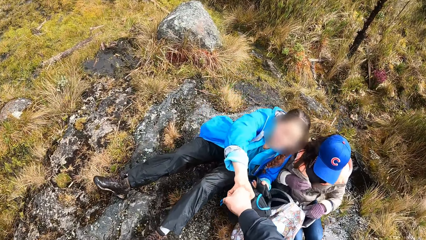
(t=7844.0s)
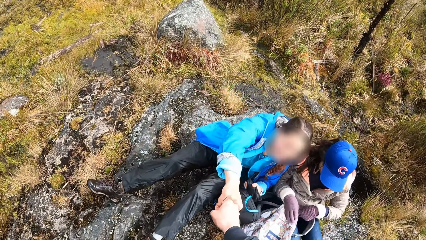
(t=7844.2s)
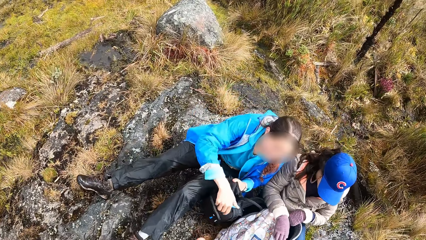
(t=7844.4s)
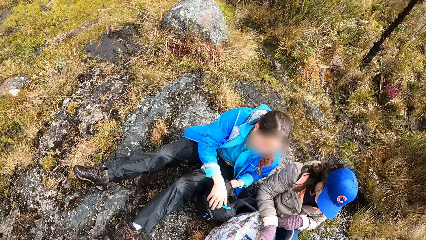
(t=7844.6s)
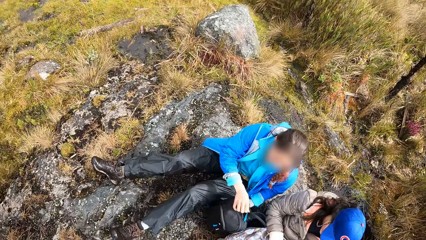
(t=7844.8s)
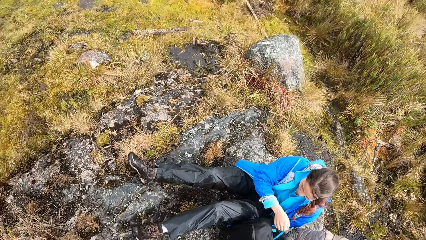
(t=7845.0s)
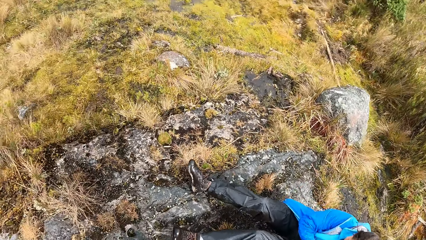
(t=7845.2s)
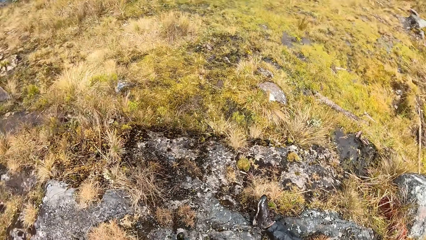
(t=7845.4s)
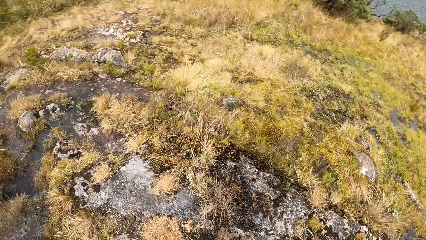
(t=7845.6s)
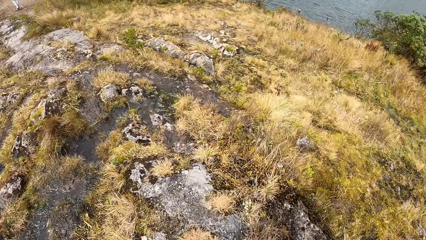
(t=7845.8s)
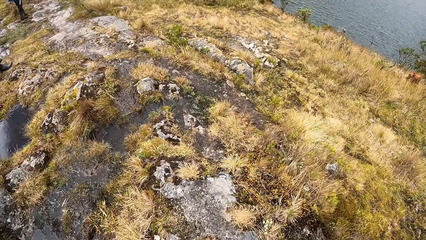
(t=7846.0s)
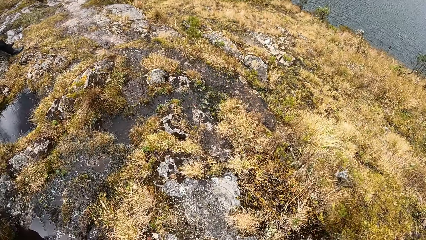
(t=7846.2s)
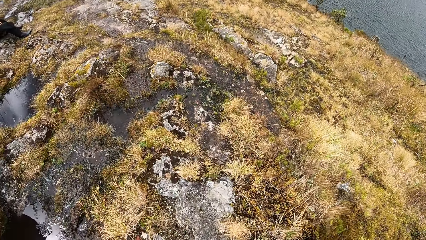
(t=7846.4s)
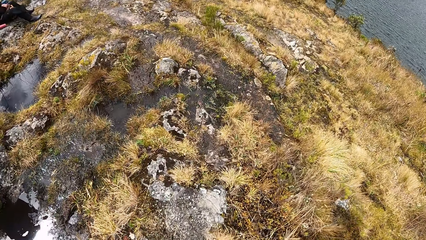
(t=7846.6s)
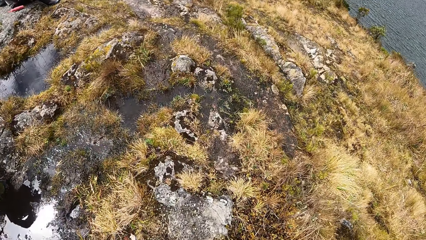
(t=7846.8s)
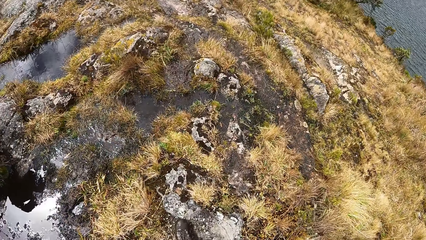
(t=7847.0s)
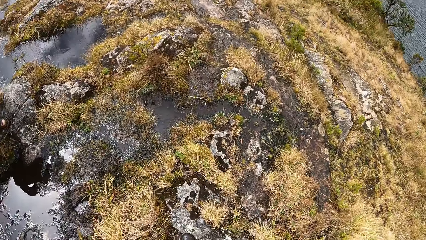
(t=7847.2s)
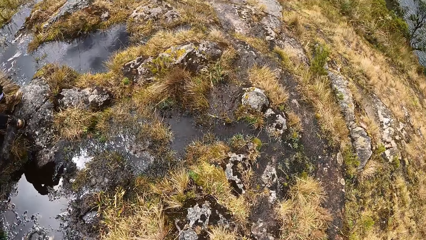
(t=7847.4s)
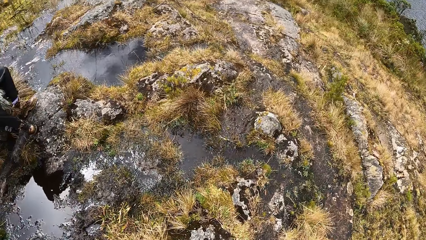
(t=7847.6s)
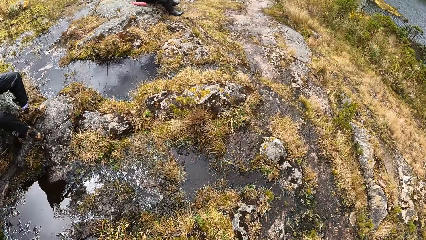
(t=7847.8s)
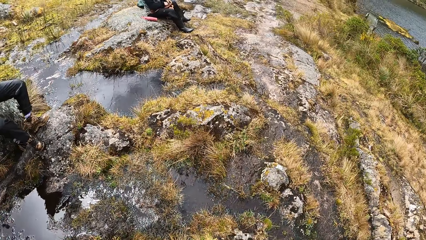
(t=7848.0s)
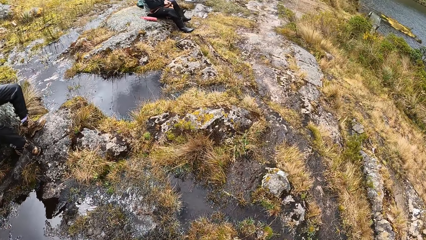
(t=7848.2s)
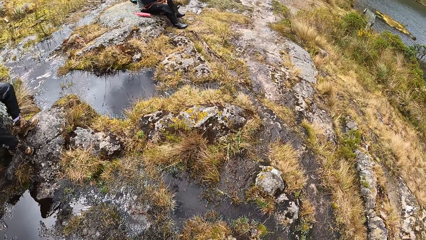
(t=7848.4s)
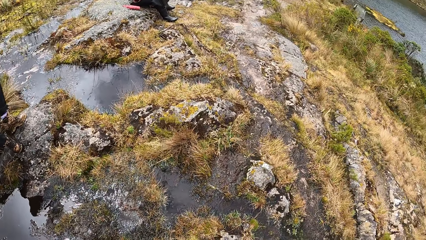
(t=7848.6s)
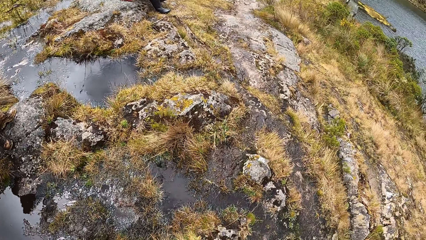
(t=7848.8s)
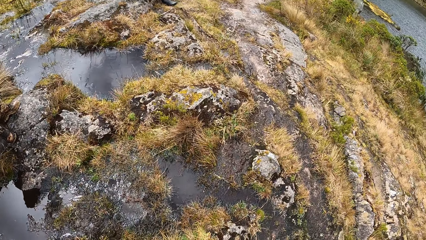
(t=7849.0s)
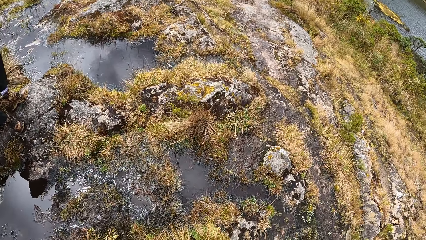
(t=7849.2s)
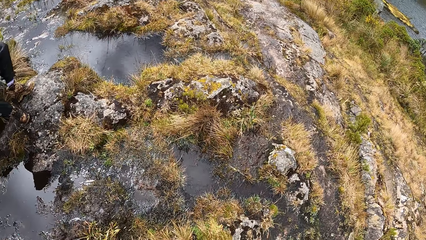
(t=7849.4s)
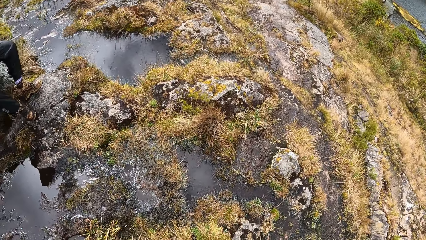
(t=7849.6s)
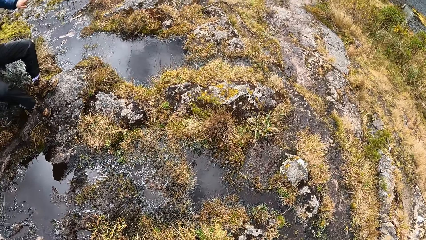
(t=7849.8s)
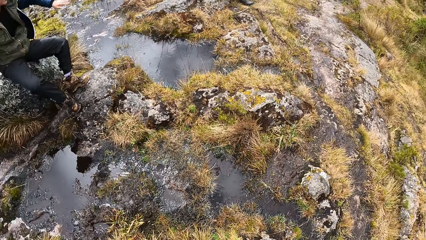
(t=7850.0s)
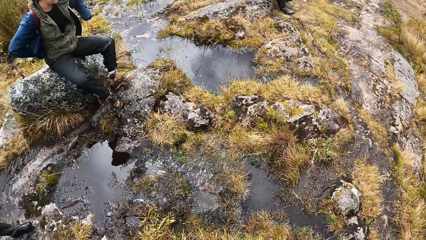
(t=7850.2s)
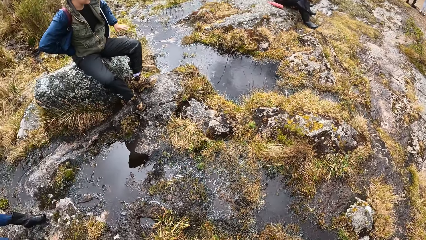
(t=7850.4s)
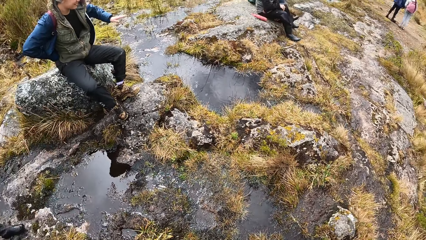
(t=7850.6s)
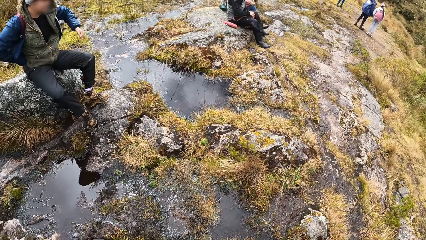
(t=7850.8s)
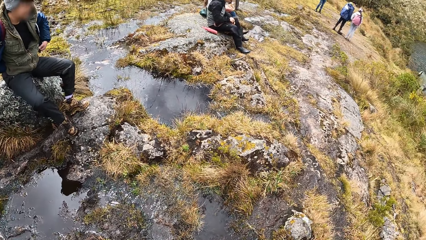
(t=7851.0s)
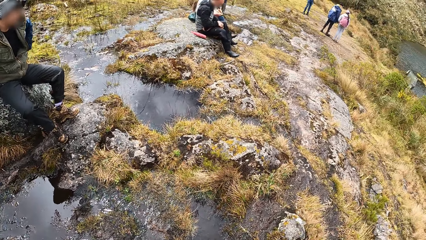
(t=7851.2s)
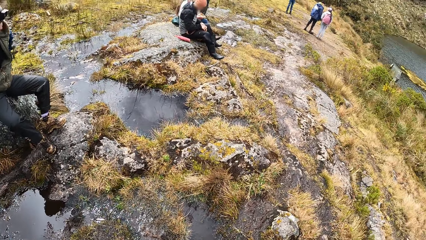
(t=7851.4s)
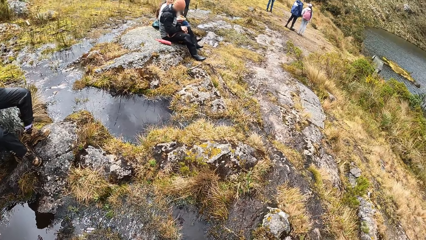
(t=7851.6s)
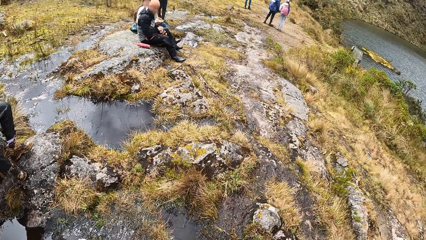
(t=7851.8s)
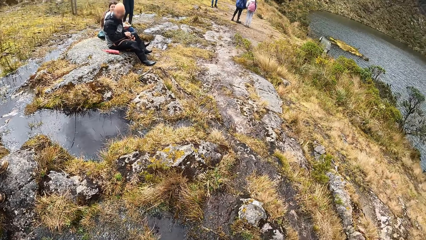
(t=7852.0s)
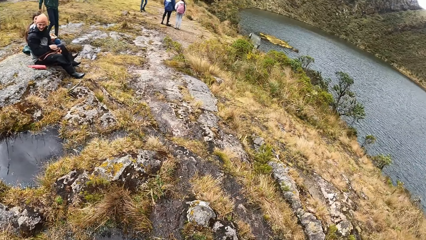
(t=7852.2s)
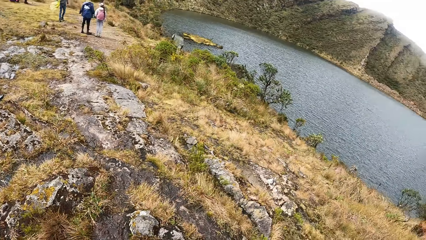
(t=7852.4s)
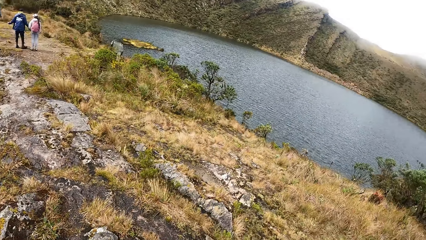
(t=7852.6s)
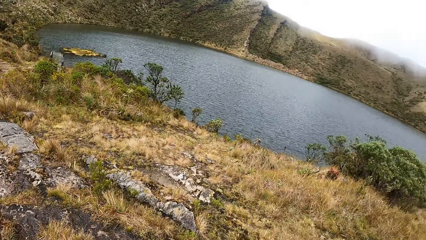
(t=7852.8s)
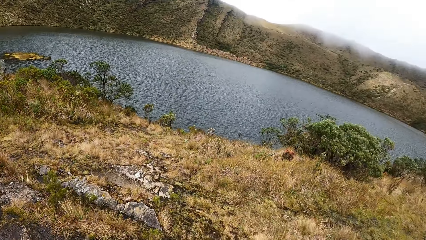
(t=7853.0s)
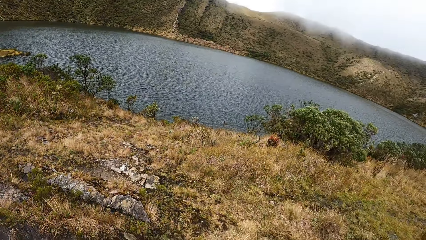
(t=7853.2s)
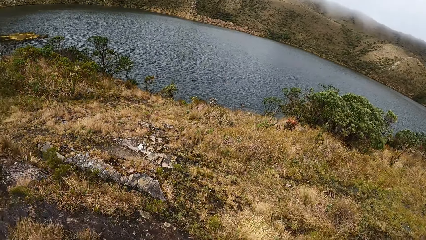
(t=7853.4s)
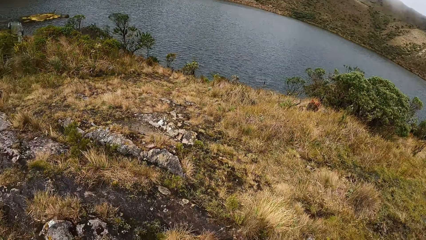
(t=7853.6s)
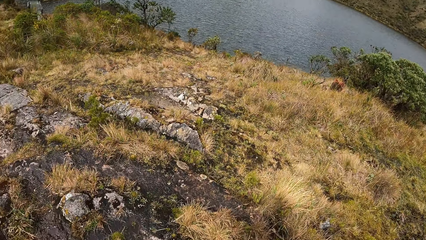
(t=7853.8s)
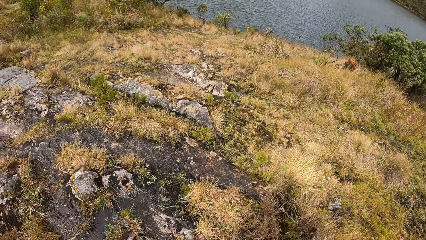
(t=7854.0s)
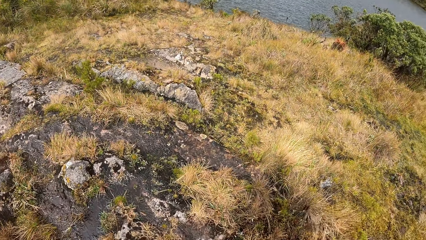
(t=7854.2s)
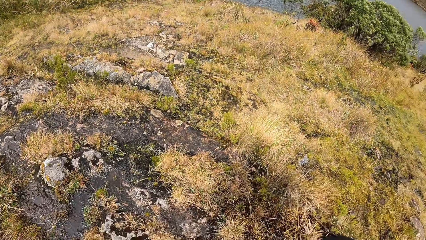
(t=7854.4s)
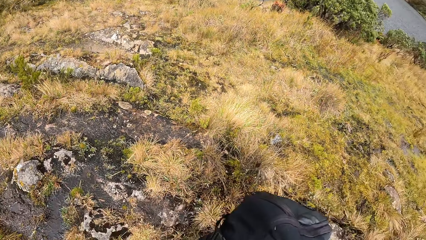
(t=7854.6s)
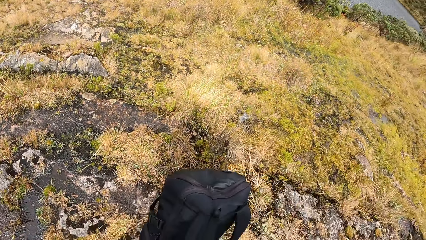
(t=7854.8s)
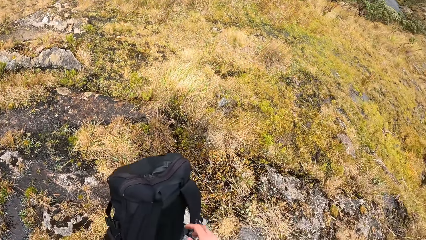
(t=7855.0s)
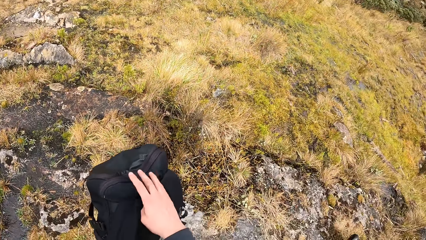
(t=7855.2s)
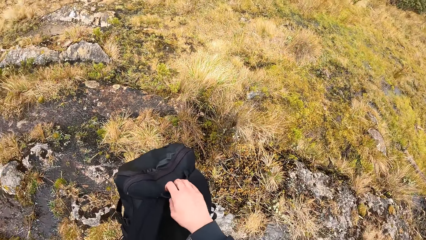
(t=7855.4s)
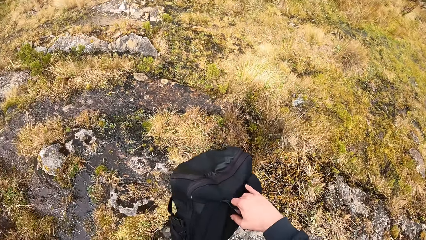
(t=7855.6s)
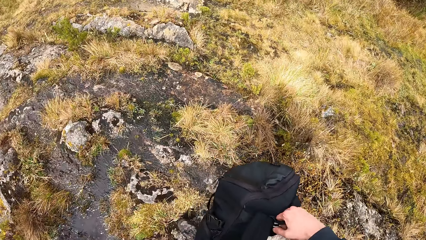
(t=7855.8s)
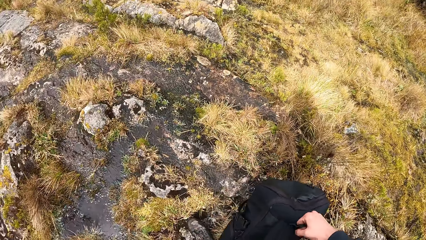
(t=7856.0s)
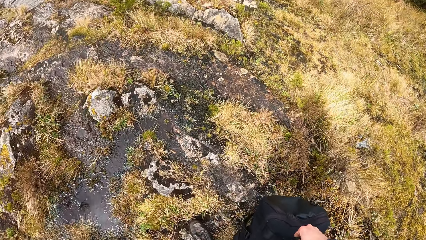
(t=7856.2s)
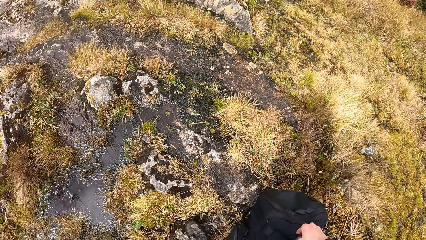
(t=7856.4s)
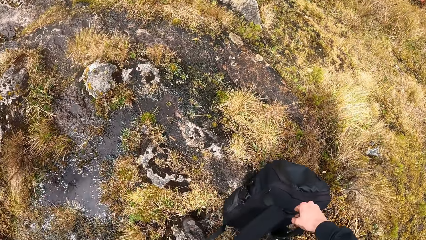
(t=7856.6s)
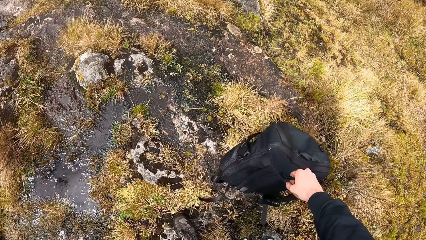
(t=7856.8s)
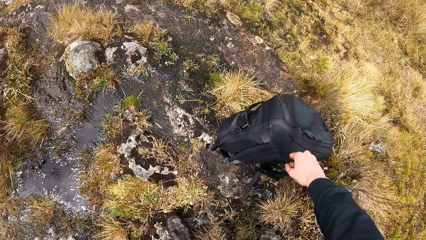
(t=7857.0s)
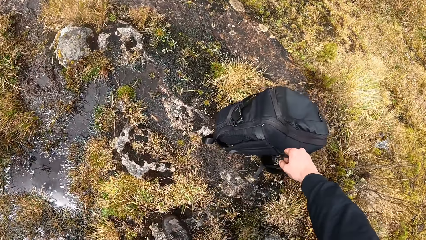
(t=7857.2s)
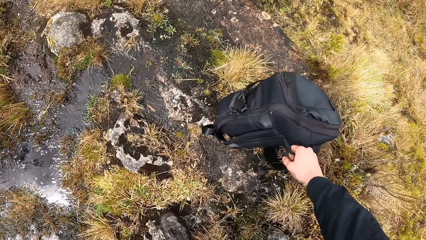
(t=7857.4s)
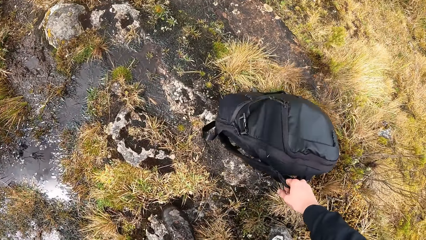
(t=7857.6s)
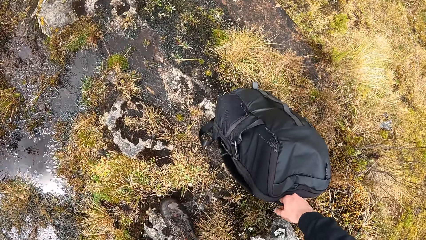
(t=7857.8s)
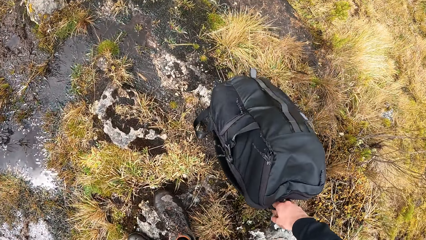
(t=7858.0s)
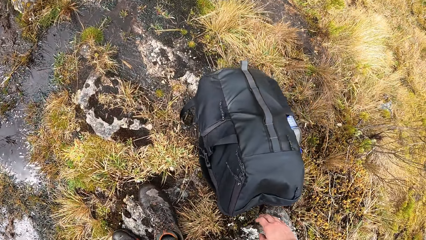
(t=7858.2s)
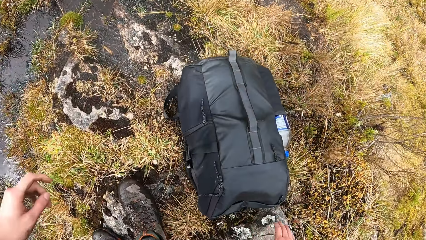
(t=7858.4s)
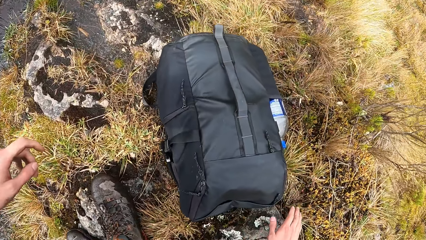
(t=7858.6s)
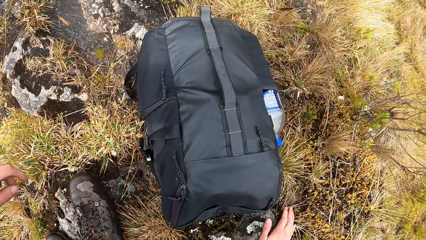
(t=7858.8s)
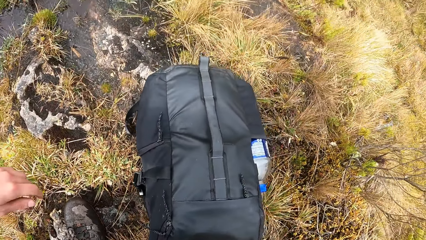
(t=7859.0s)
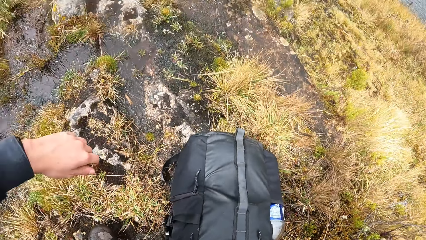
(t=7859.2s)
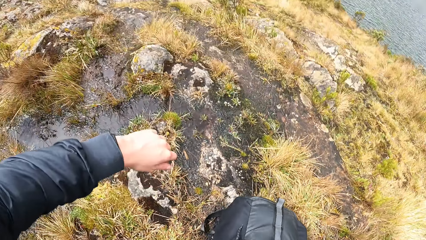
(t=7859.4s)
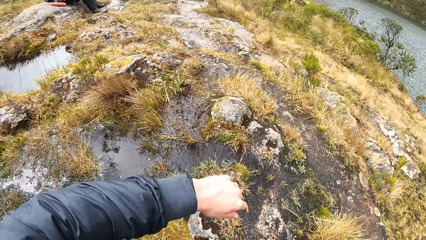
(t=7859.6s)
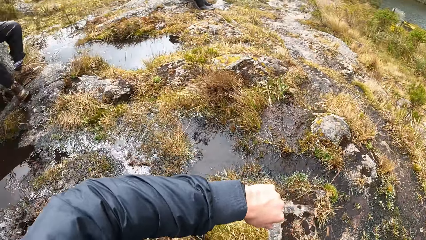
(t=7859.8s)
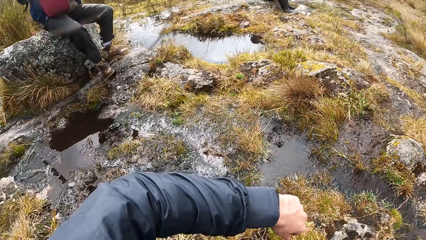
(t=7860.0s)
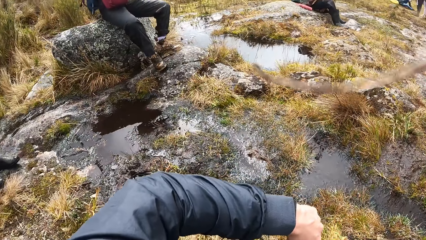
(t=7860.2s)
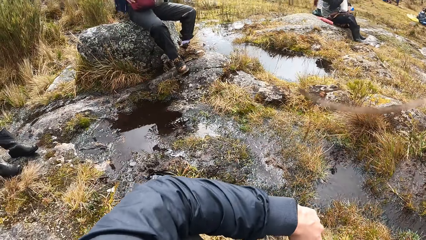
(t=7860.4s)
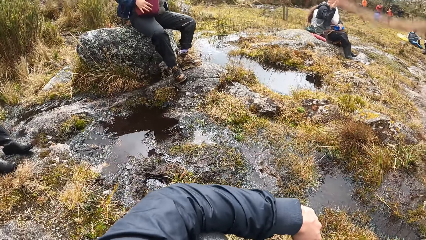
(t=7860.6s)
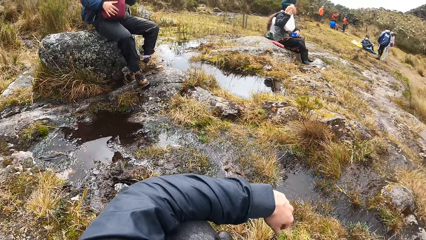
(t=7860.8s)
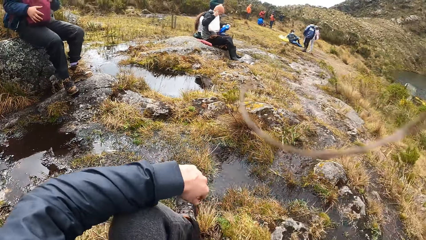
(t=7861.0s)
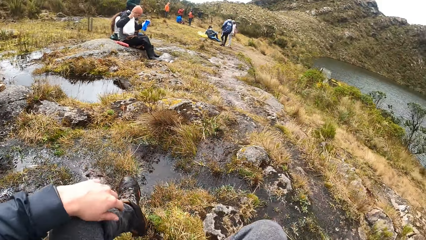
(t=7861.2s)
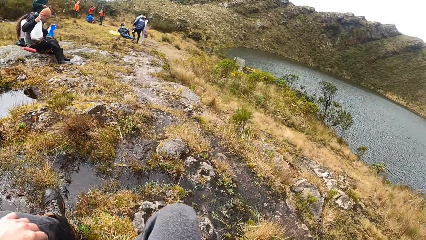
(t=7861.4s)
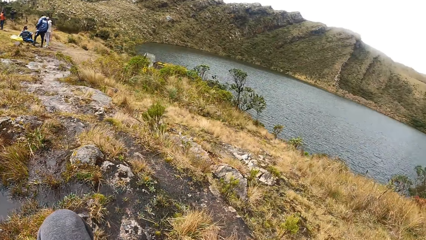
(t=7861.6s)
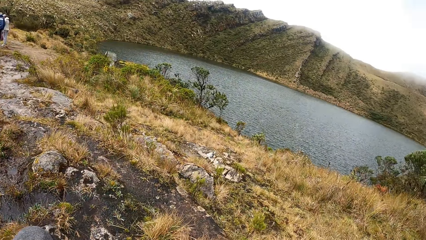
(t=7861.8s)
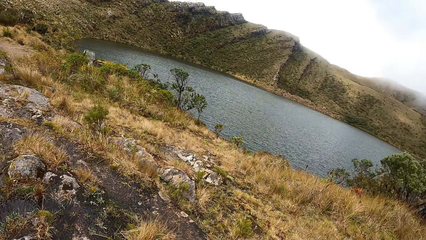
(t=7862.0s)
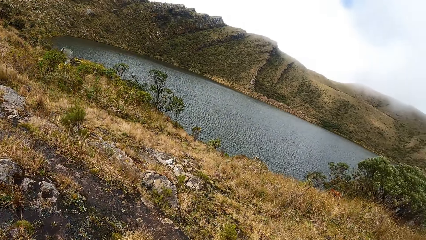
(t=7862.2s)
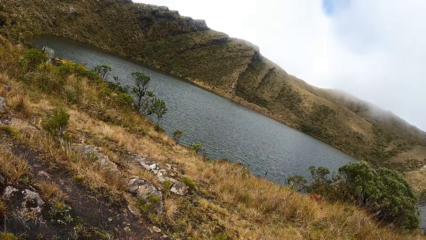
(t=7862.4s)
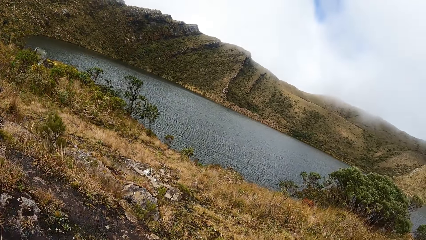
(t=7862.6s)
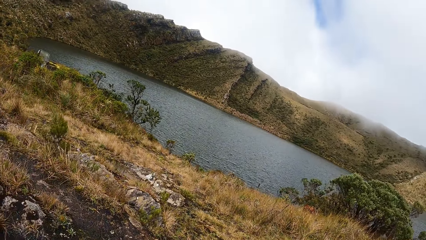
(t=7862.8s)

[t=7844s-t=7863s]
The camera wearer greets a woman. He chops knuckles with the woman. He drops a bag on the ground with his right hand. He sits on the ground.
